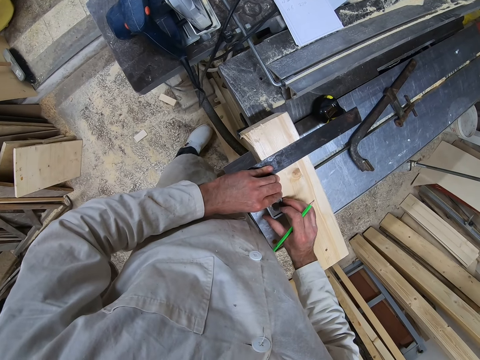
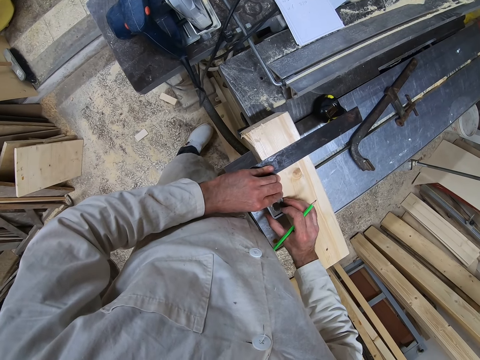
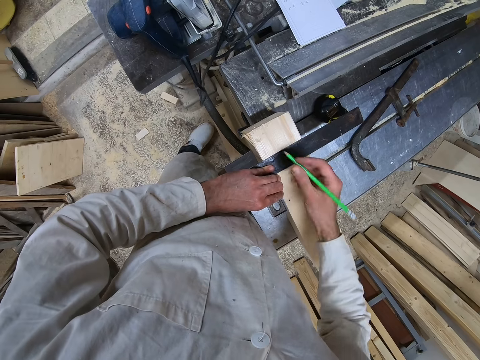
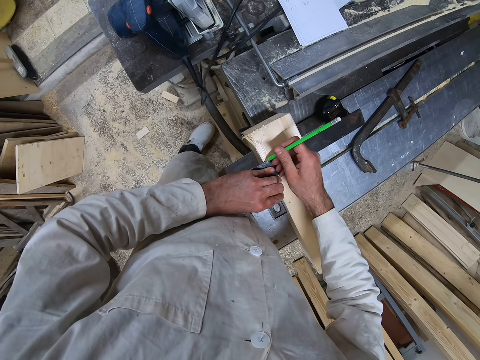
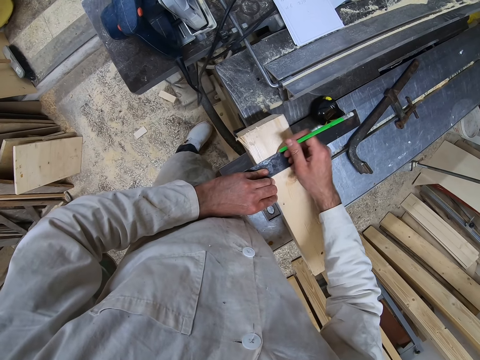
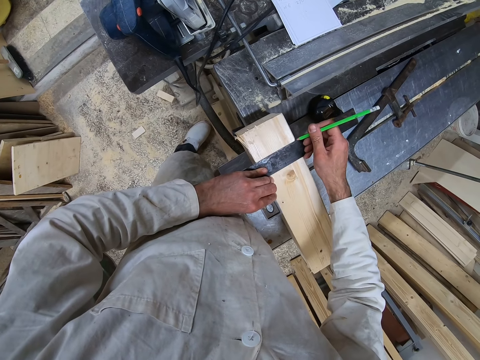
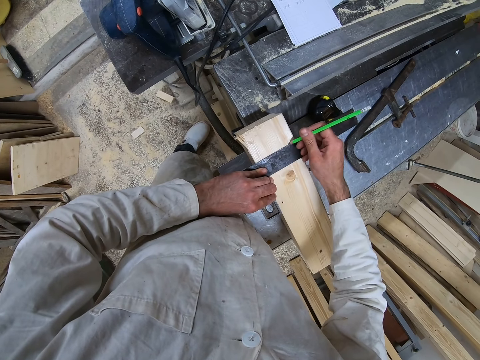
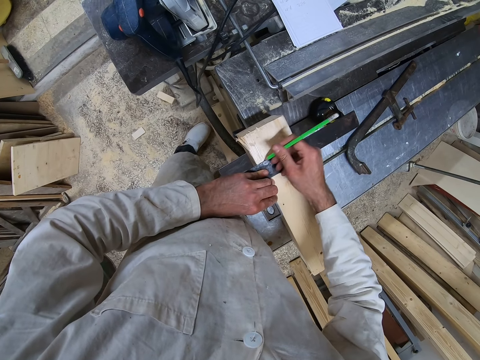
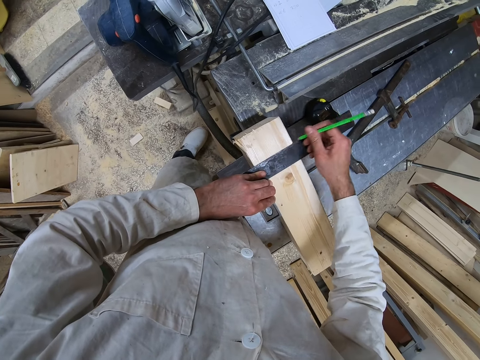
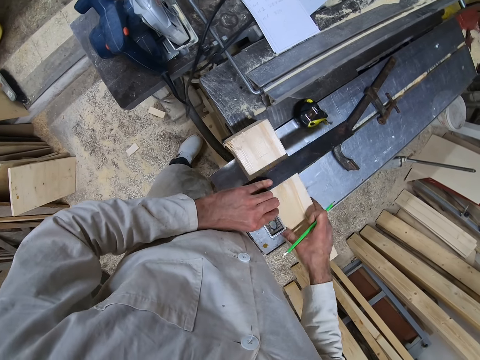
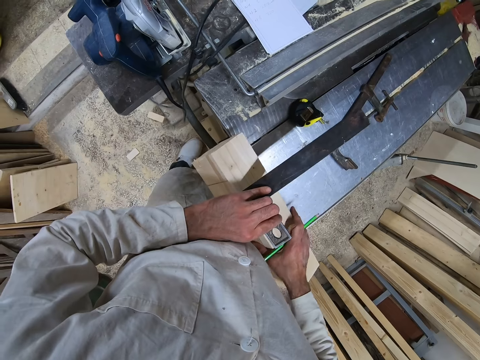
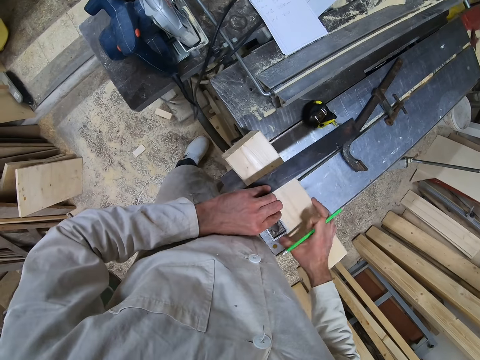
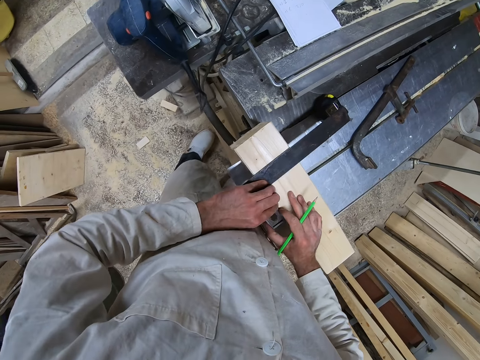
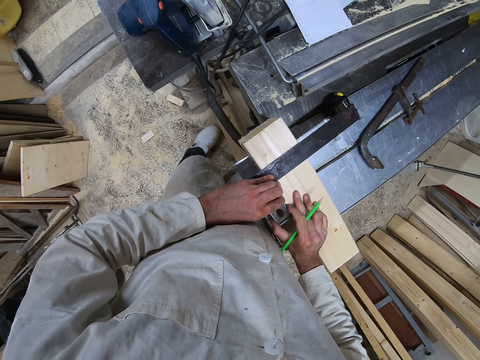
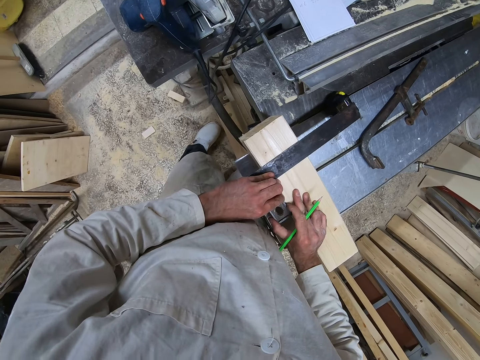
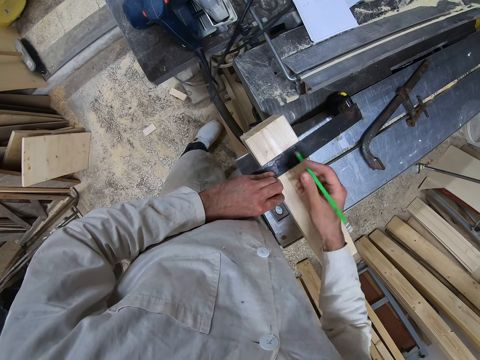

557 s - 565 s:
The camera wearer draws a line on the side of the piece of wood with the pencil in his right hand. He stops marking the wood. He raises the try square with his left hand. He removes the try square from the wood. He turns the piece of wood with his right hand. He places the try square on a side of the piece of wood with his left hand. He aligns the try square on the side of the piece of wood with both hands.

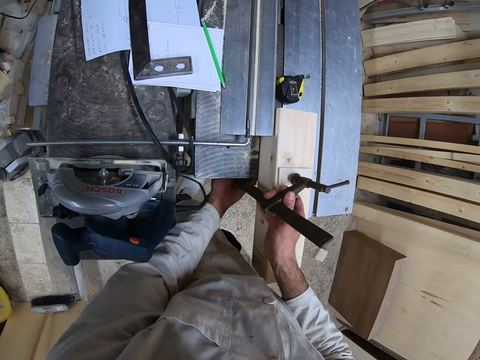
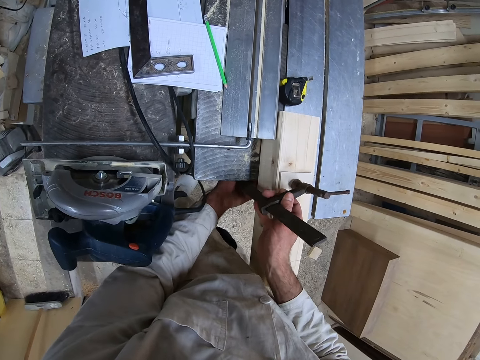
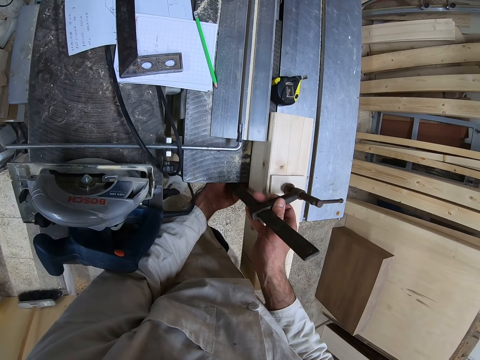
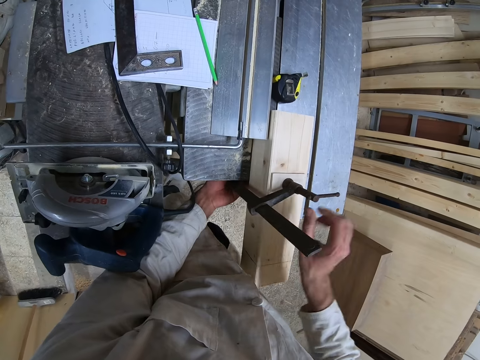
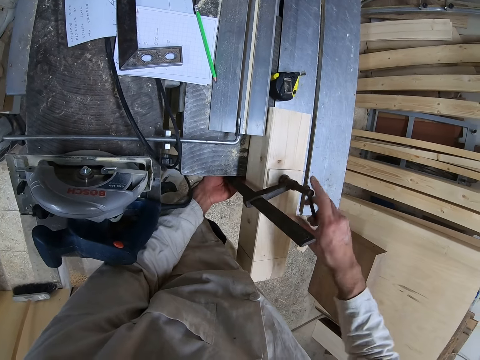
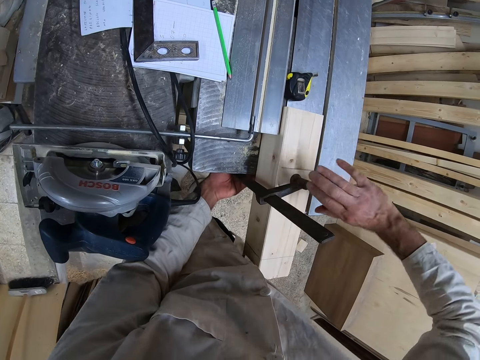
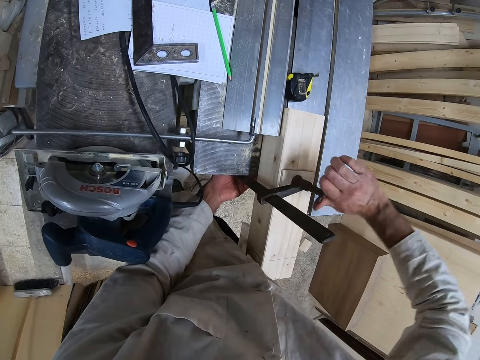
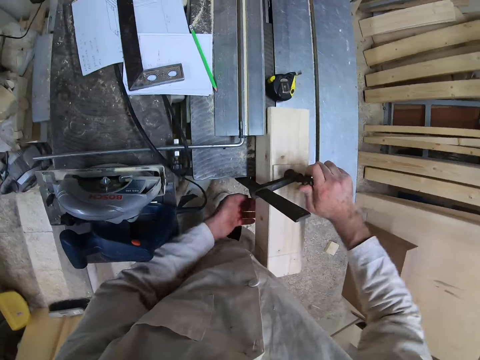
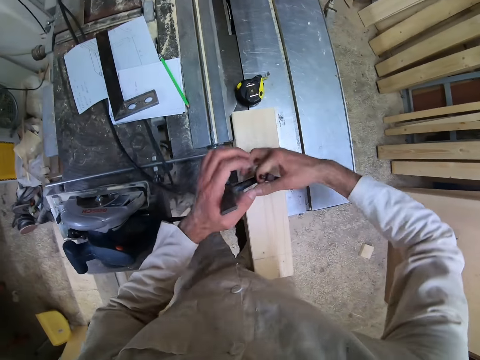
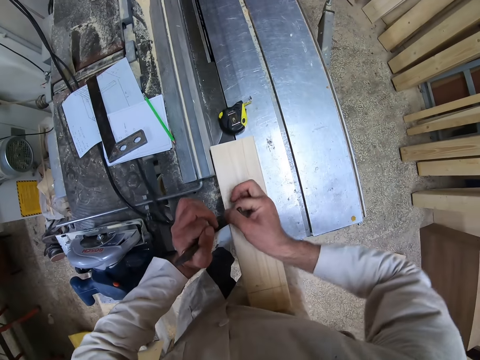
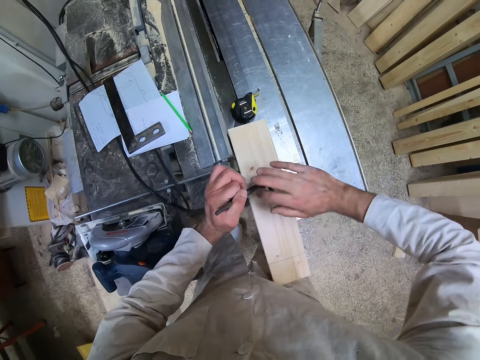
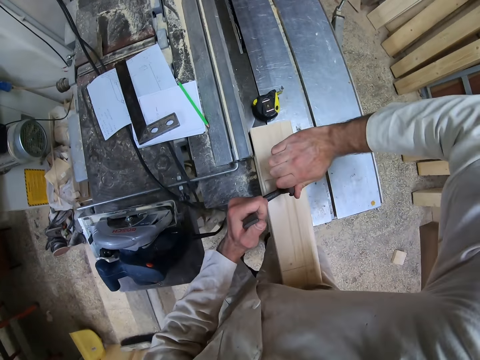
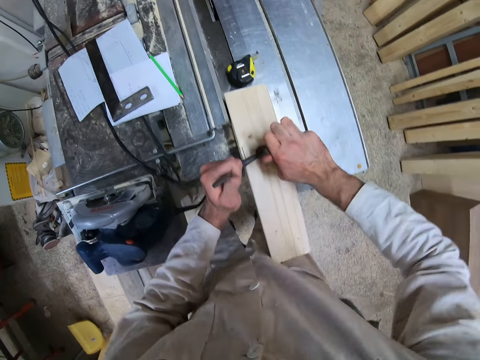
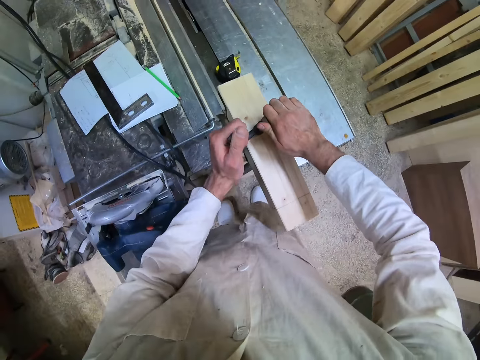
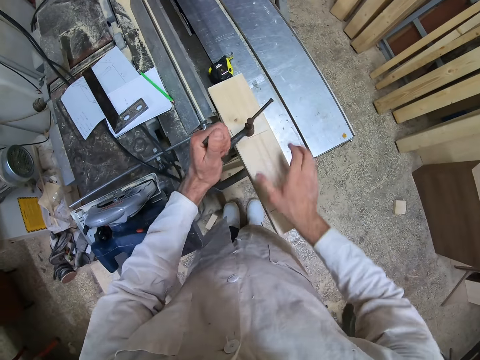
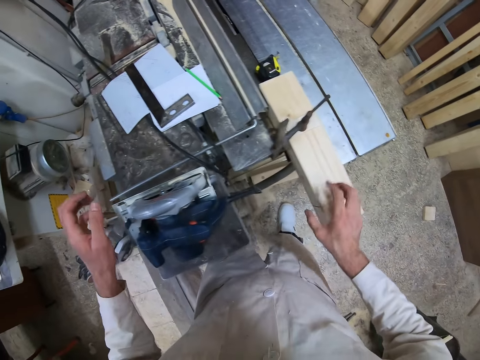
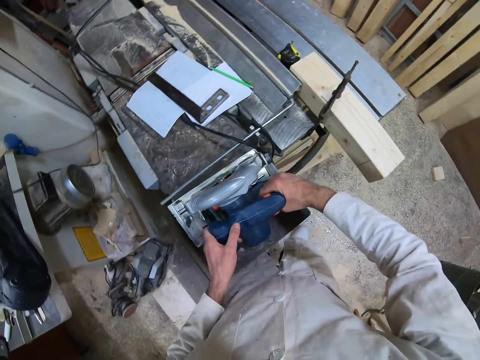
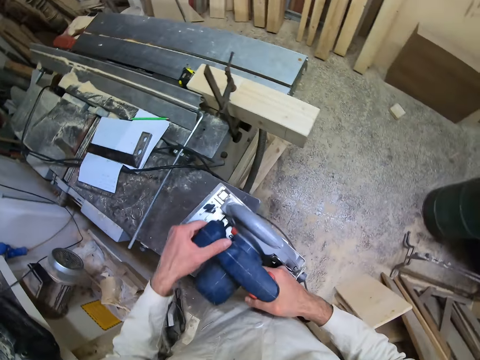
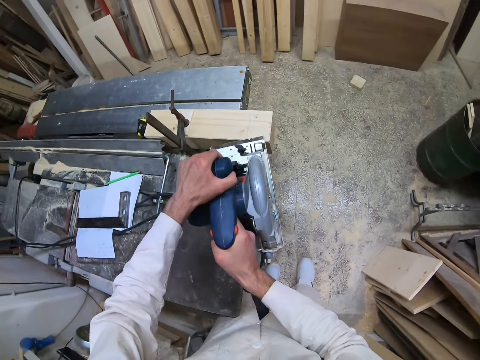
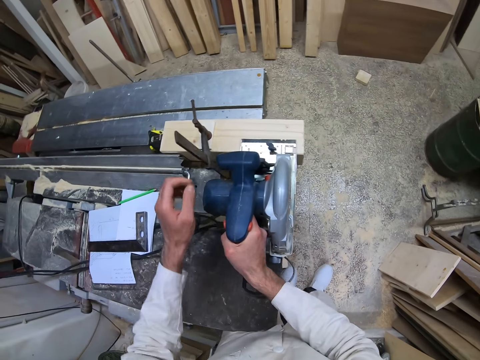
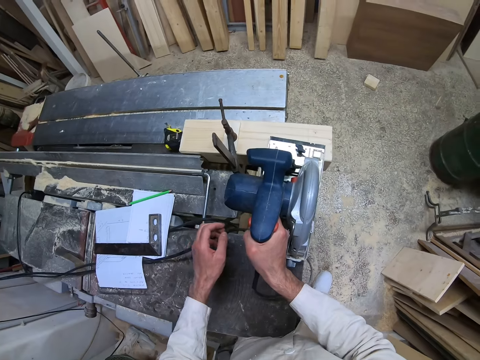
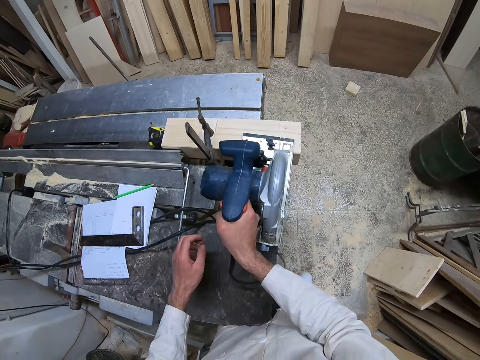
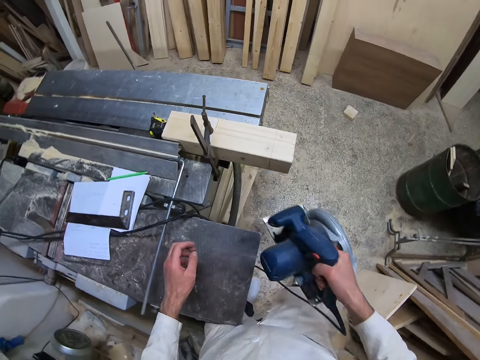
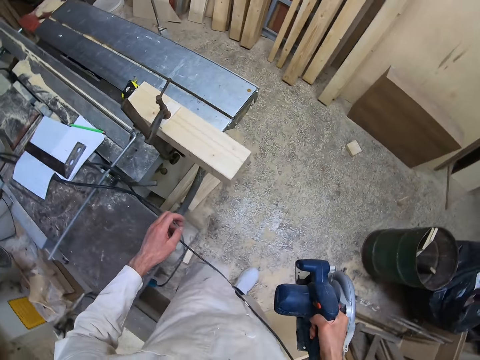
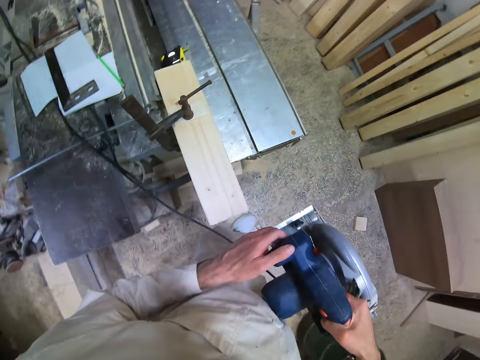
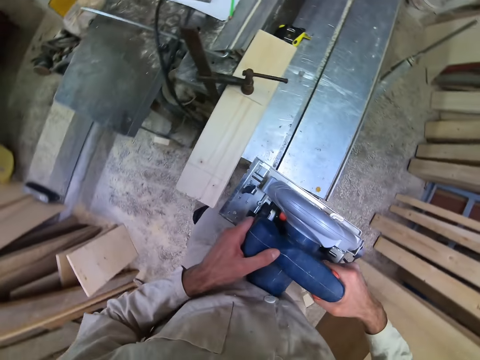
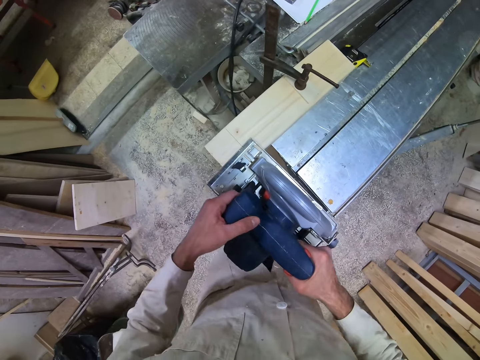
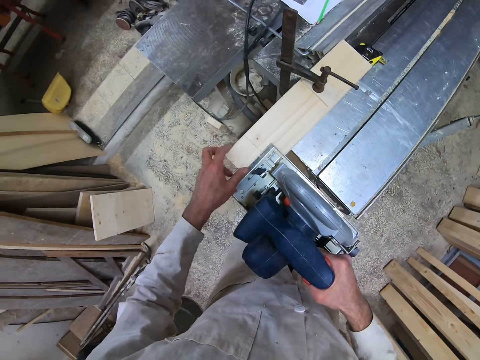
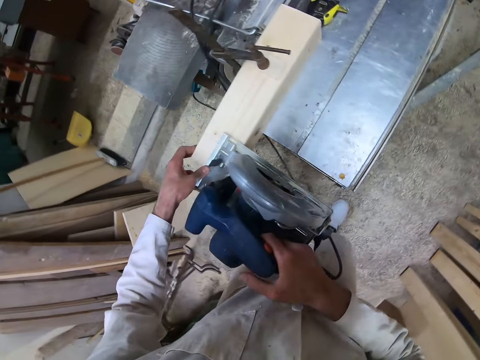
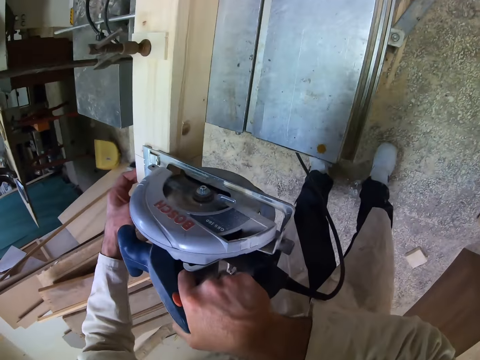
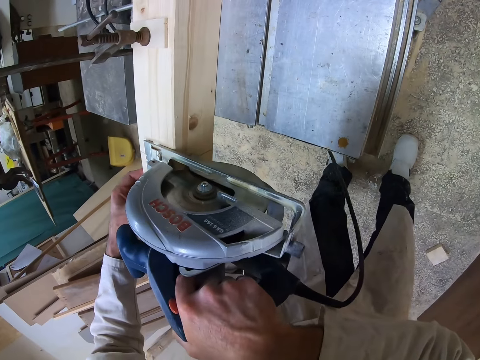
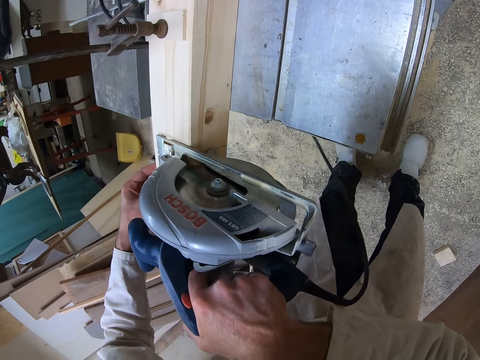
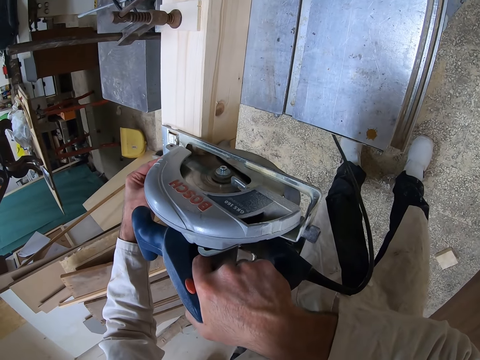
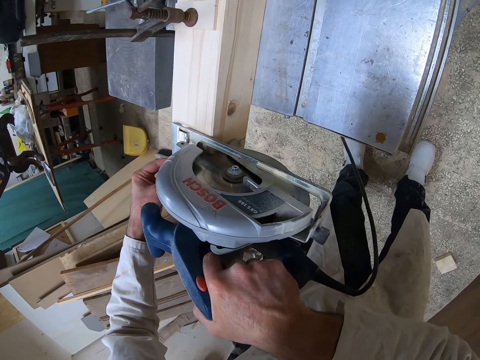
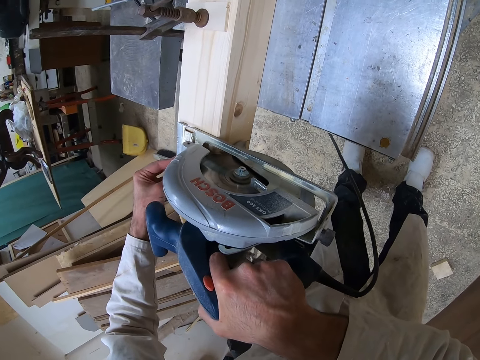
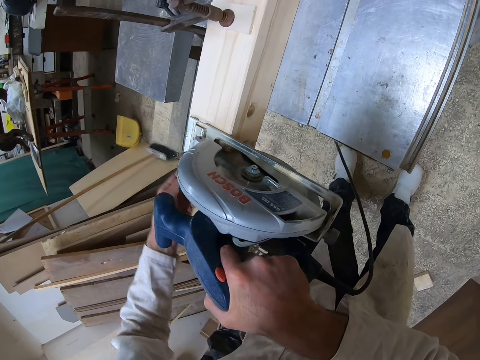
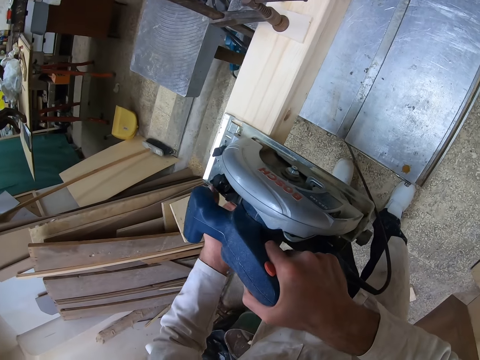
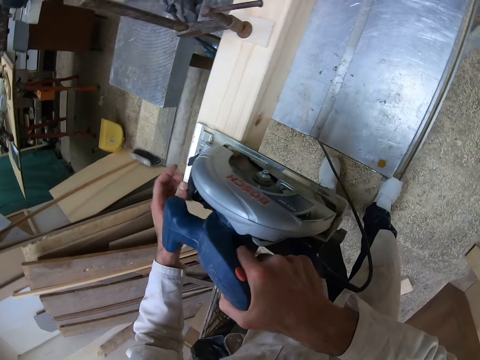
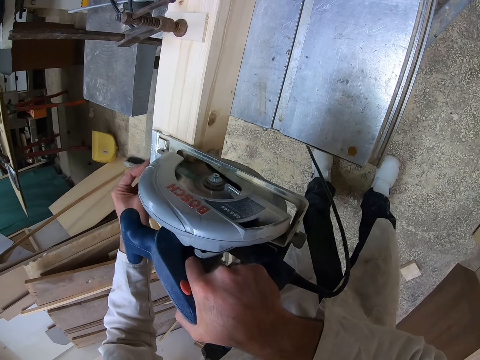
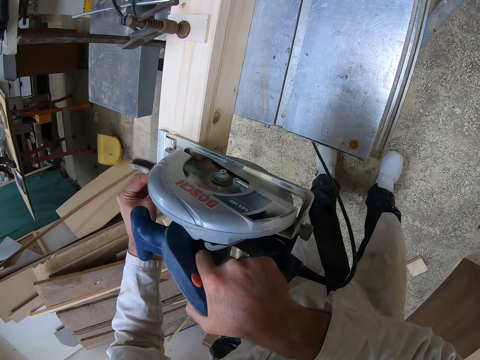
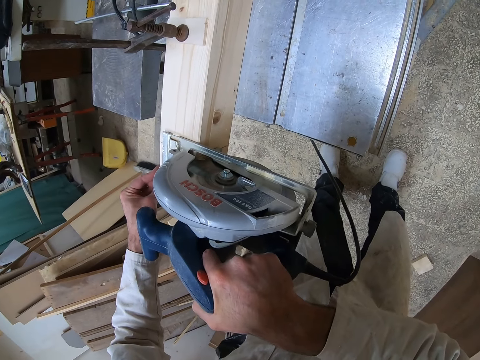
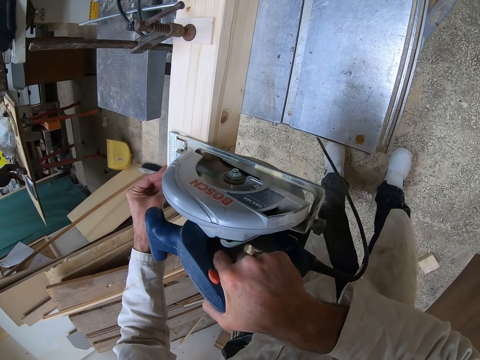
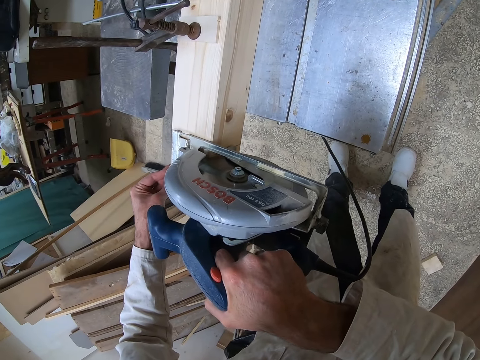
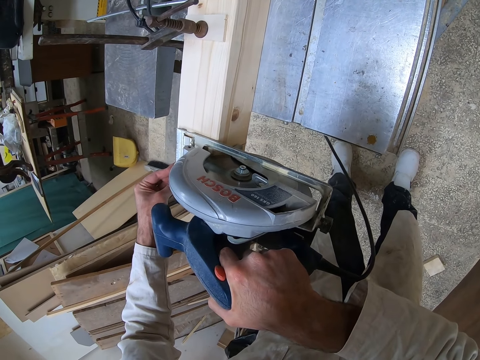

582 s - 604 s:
The camera wearer adjusts the wood clamp. He stops adjusting the wood clamp. He shakes the wood. He picks up a circular saw on the workshop table with both hands. He places the circular saw on the piece of wood on the workshop table with both hands. He removes the circular saw from the piece of wood with his right hand. He walks to a side of the workshop table with the circular saw in his right hand. He places the circular saw on the piece of wood on the workshop table with both hands. He holds the piece of wood on the workshop table with his left hand. He cuts the piece of wood with the circular saw with both hands.
